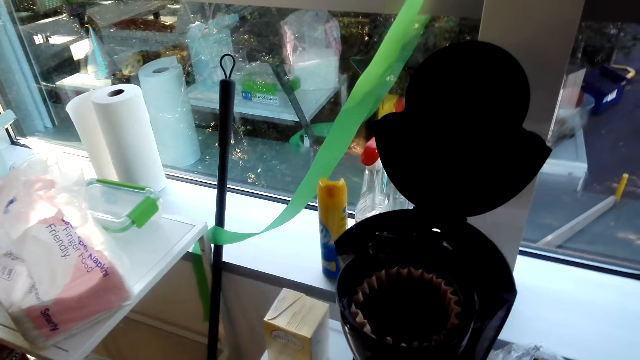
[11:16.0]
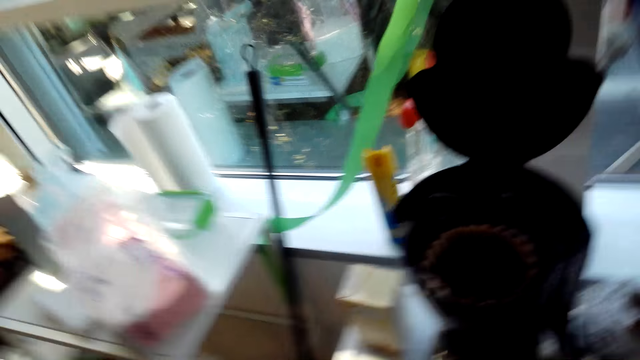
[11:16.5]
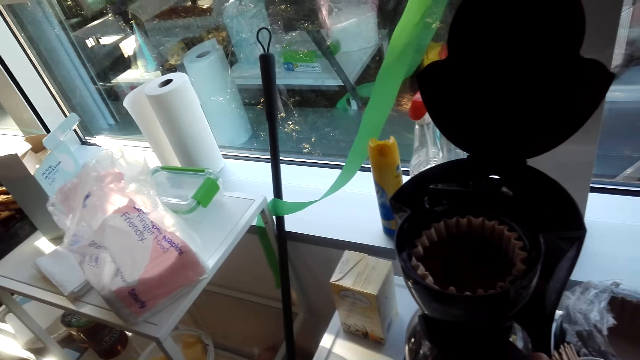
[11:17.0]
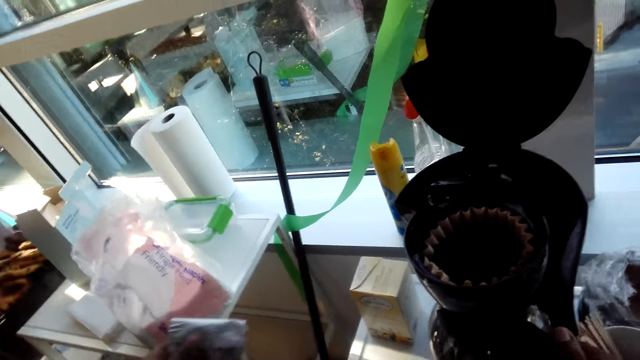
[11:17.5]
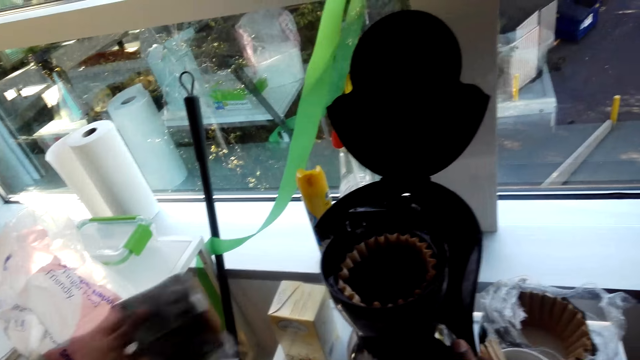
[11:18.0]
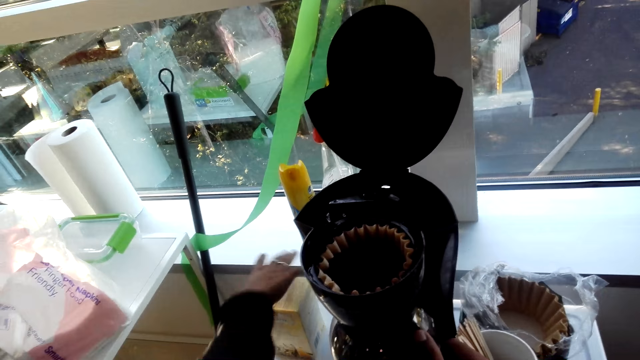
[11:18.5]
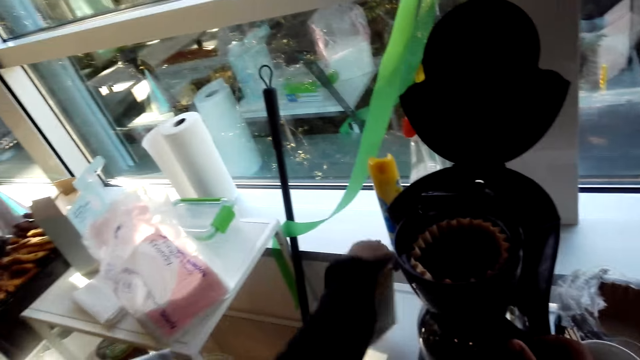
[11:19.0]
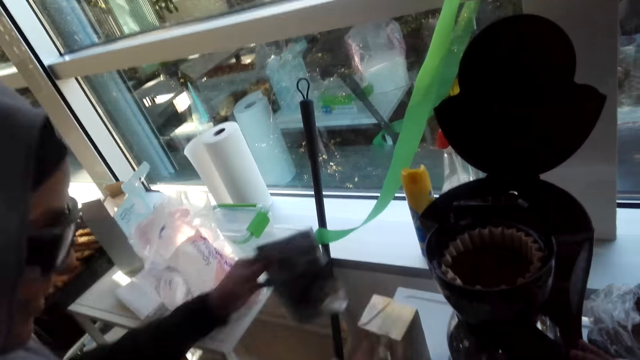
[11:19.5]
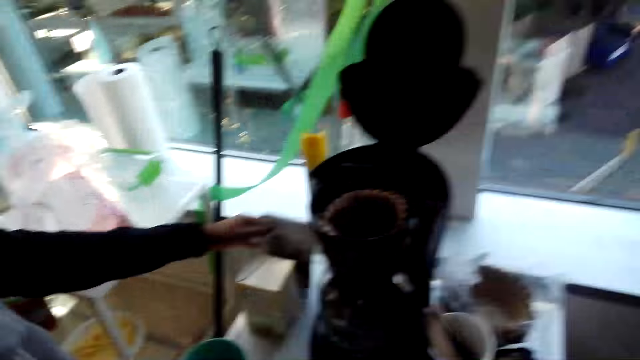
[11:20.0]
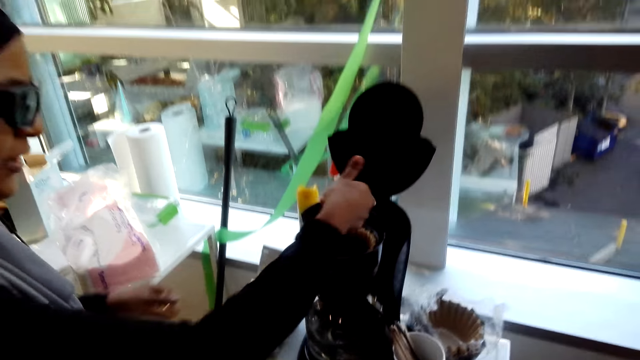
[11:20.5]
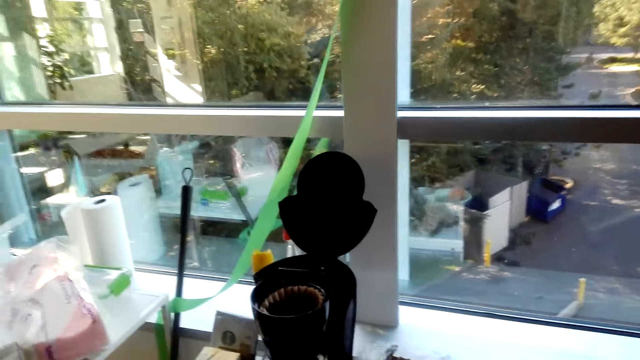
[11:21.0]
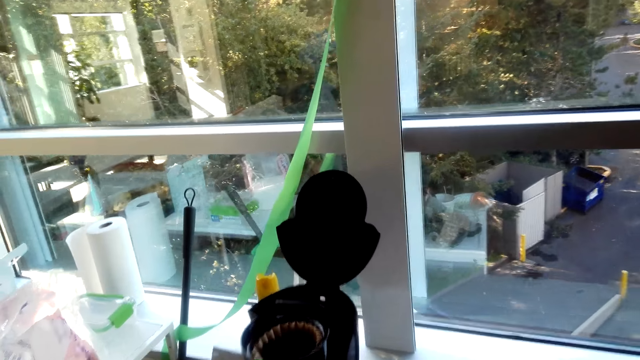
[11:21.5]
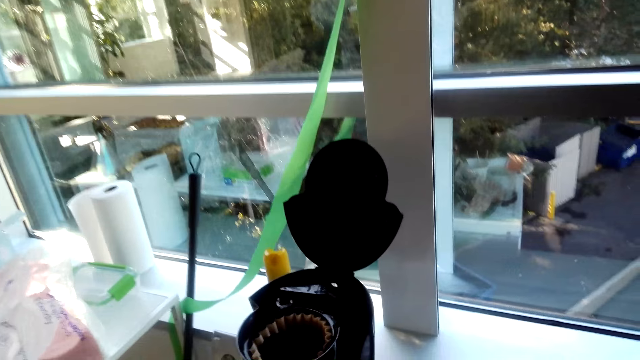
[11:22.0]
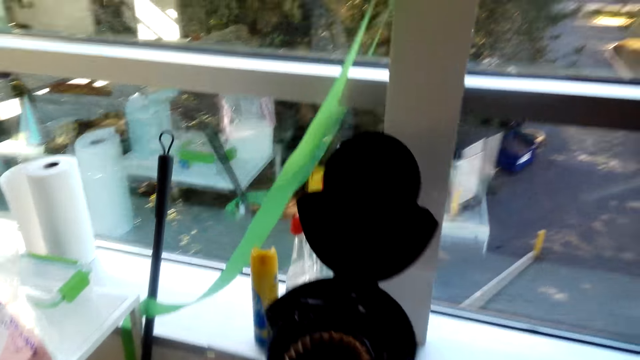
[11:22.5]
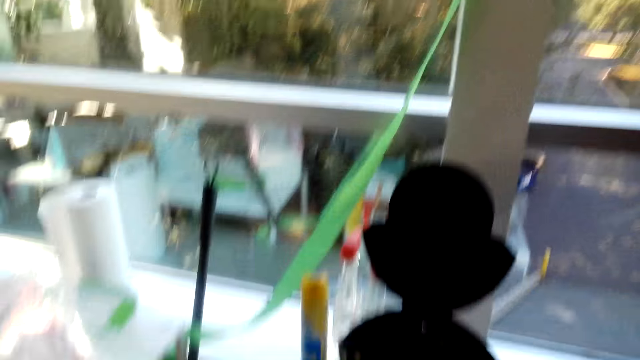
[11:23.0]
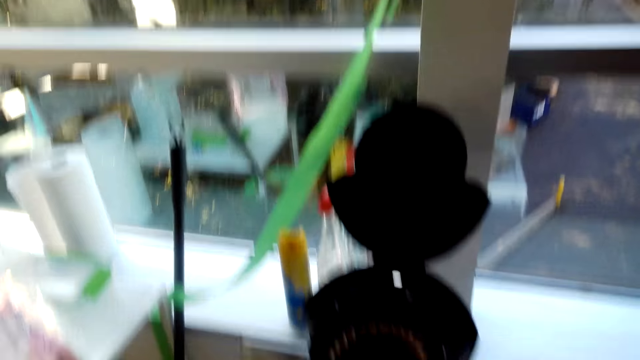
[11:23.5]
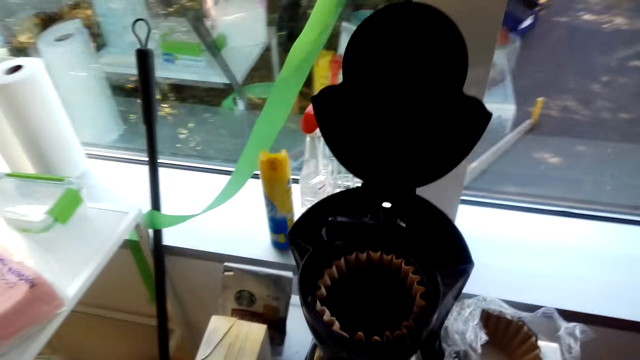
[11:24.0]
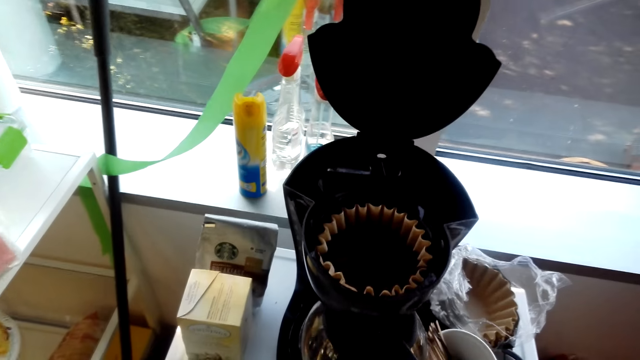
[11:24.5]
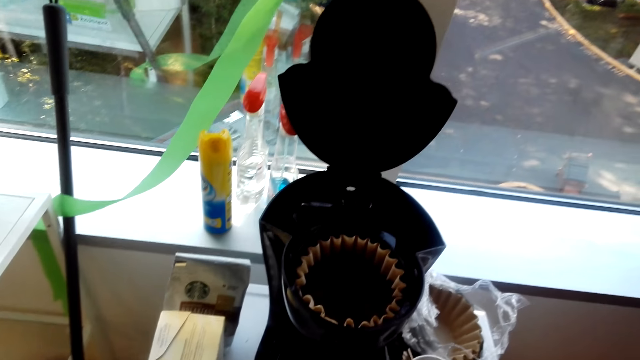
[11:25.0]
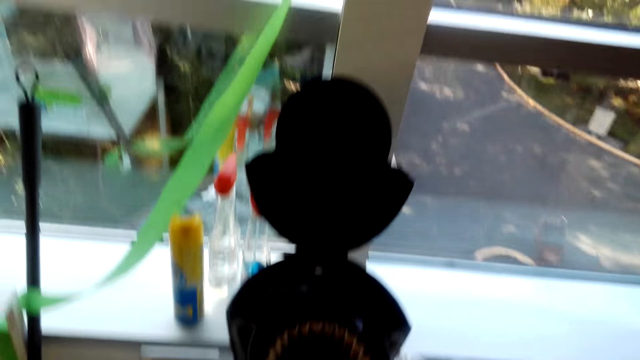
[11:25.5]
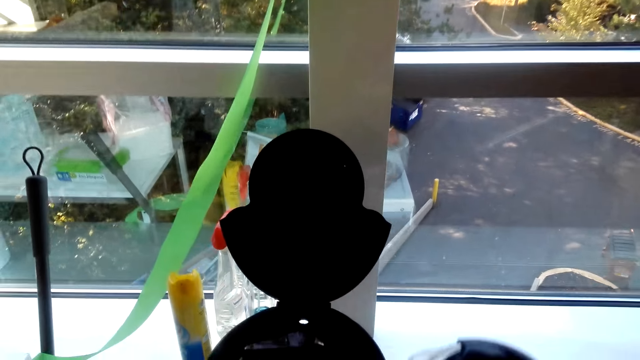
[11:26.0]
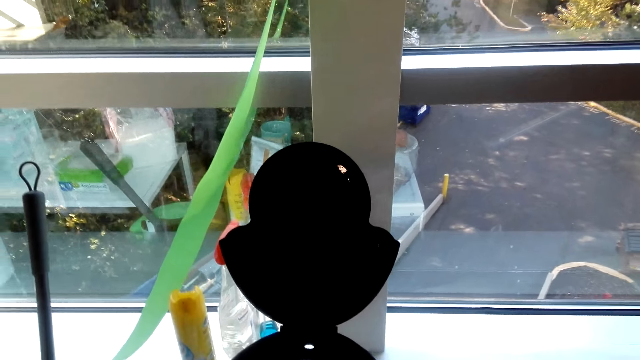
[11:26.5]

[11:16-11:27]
A lady holds a packet. The lady holds a box. The camera wearer talks to the lady. The lady puts the packet near the box. The camera wearer takes a kettle.

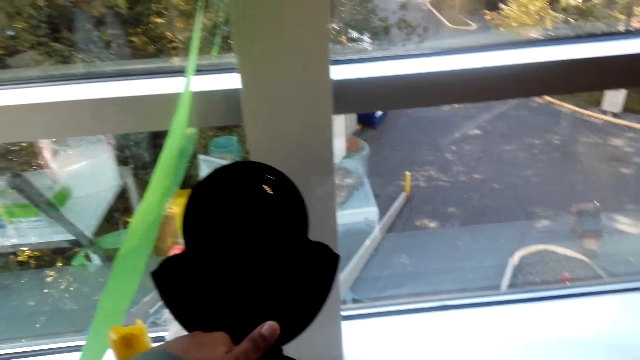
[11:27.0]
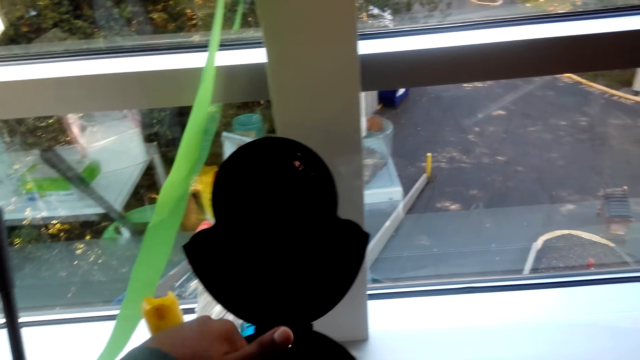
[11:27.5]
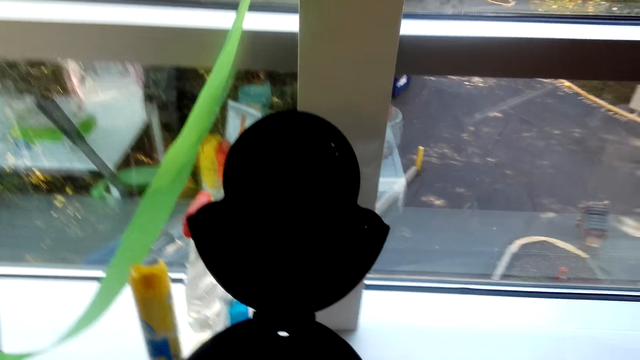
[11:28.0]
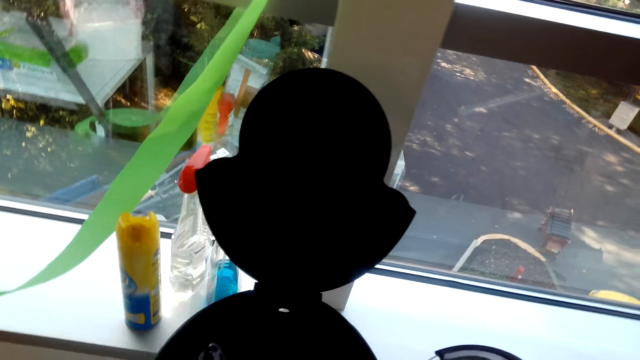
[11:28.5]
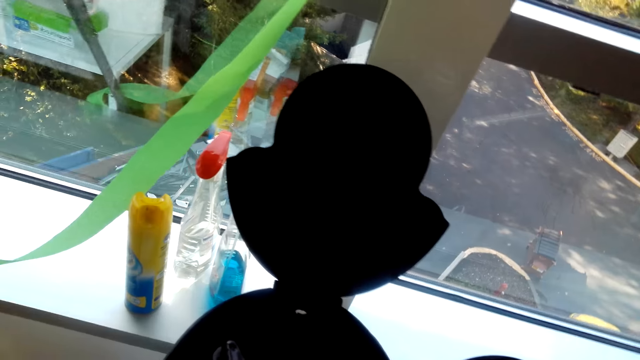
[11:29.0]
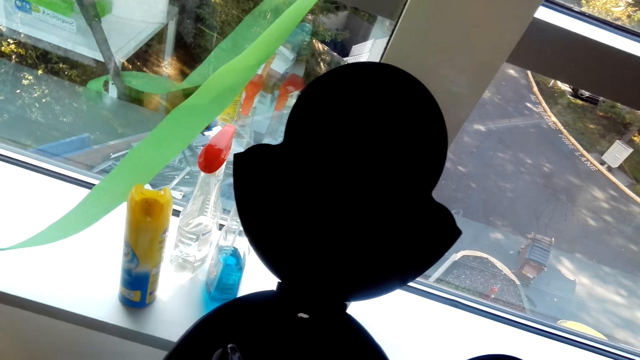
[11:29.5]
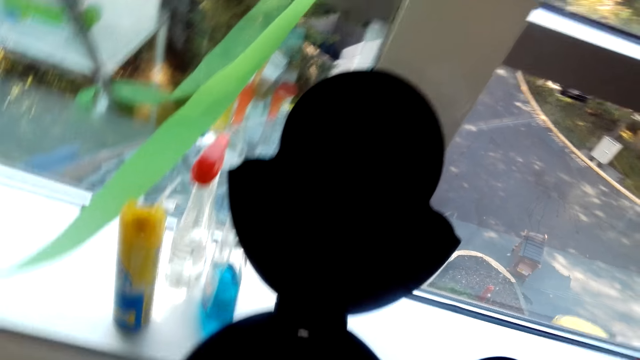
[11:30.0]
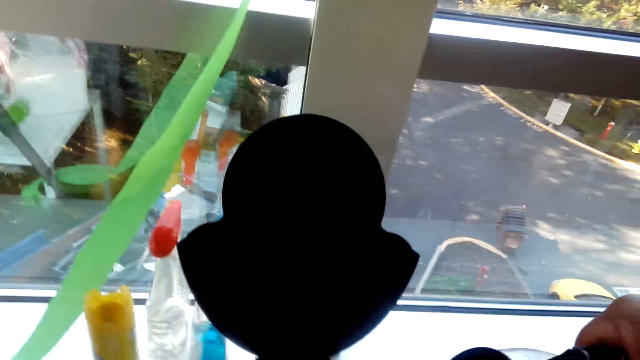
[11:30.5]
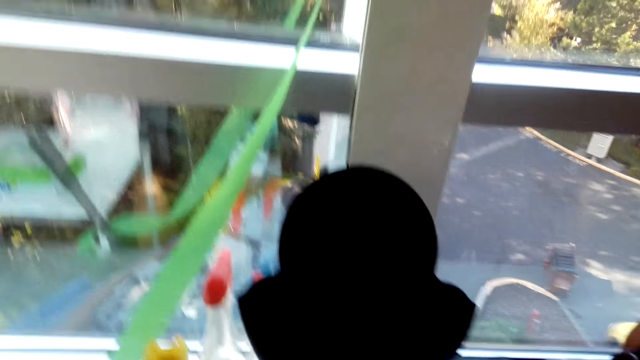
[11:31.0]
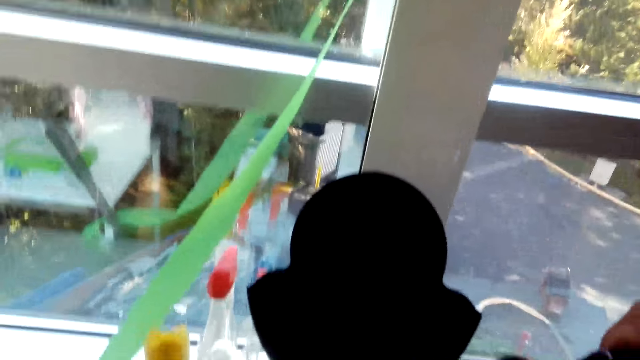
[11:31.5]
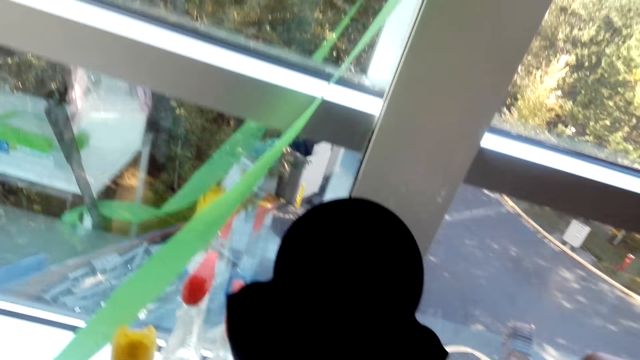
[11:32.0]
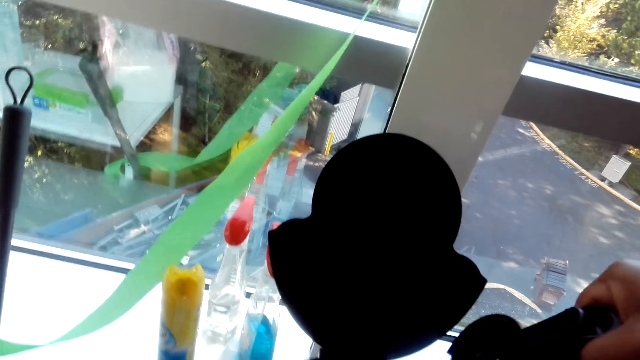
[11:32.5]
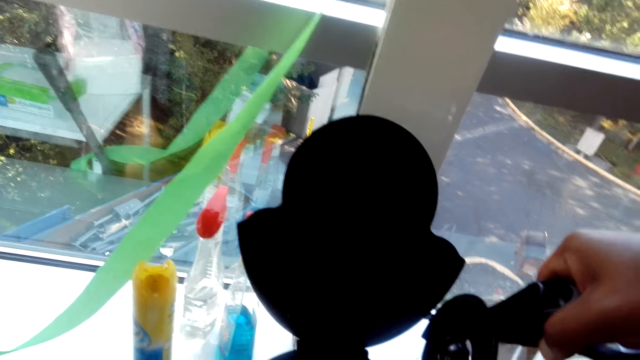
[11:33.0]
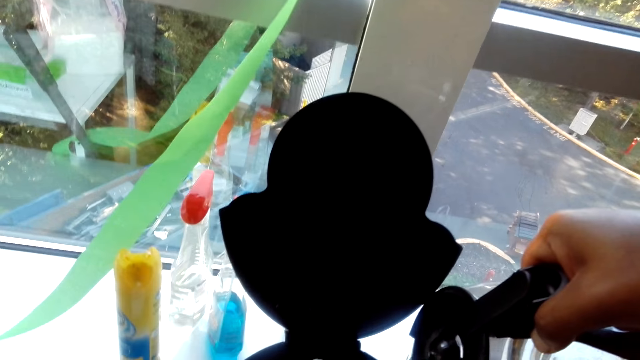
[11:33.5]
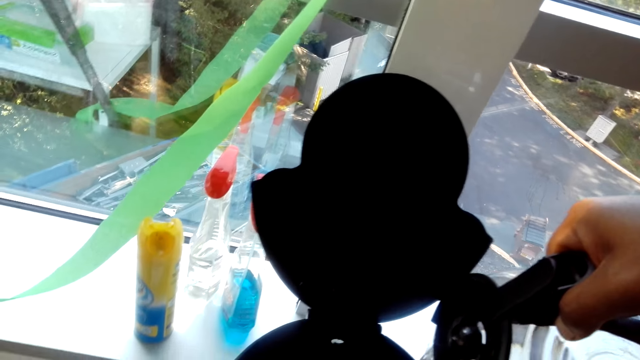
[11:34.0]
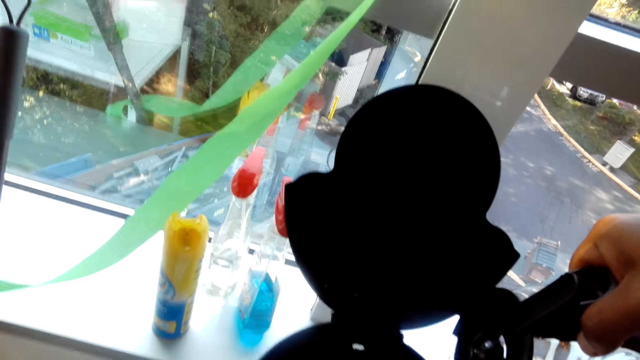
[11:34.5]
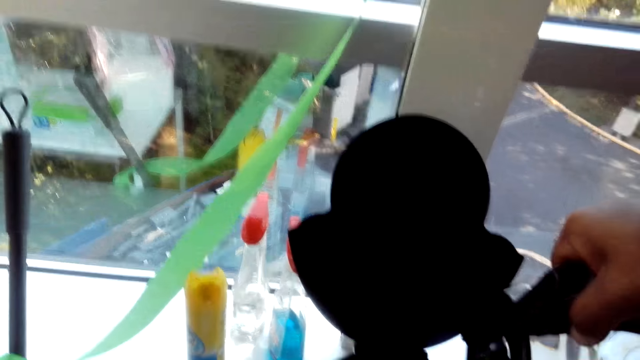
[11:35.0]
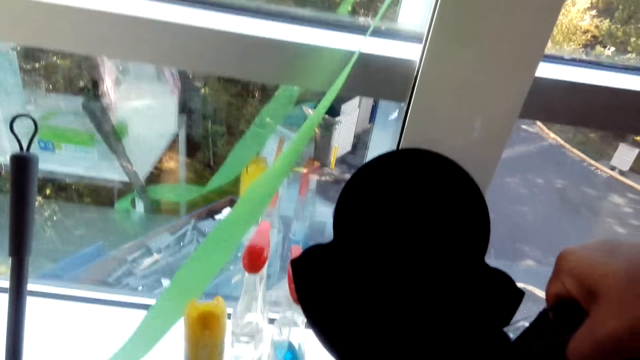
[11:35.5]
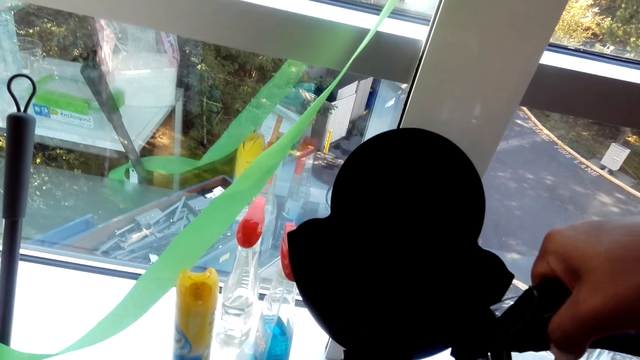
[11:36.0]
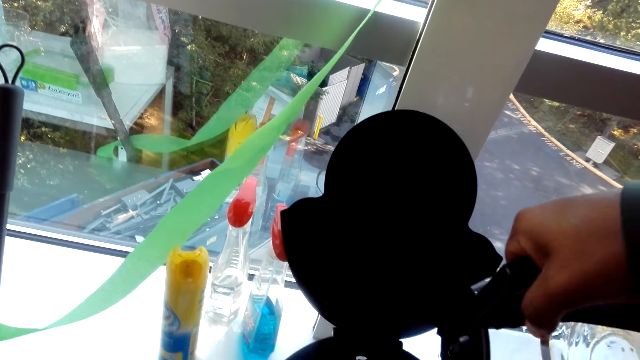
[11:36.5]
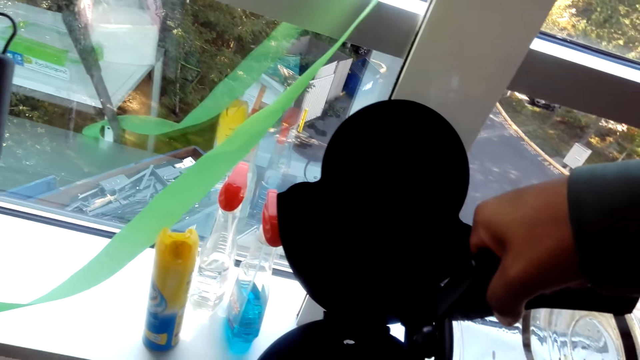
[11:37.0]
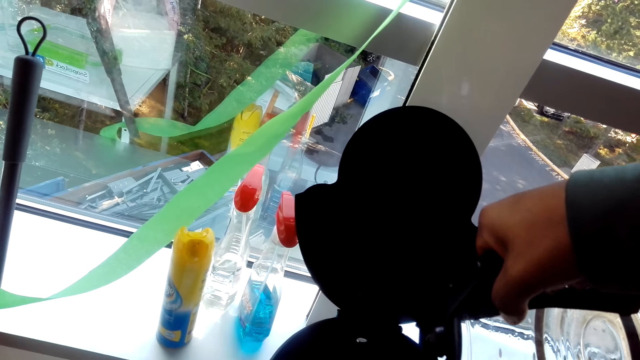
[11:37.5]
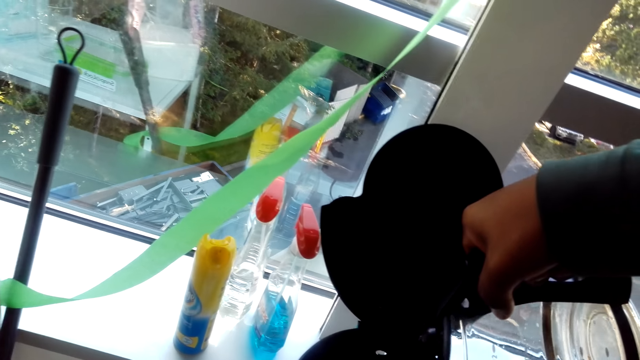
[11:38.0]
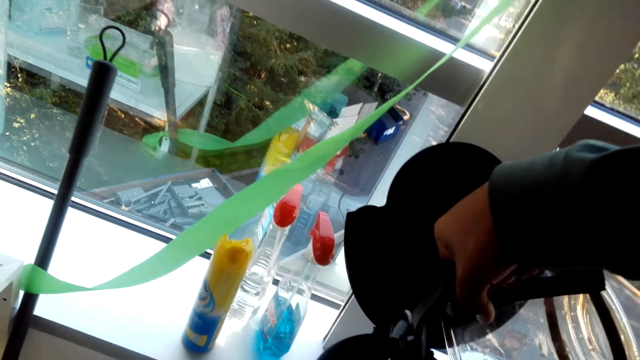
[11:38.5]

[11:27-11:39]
The camera wearer holds the coffee kettle. They hold the kettle. They pour water in the coffee maker.
